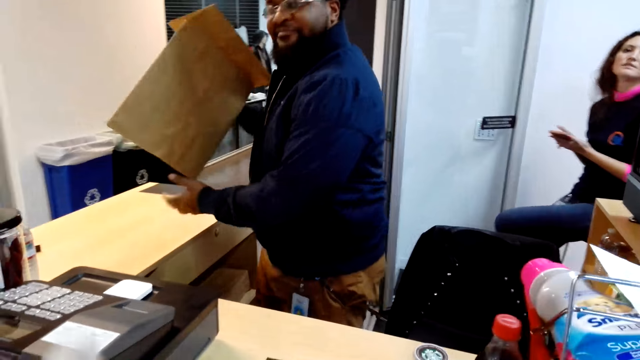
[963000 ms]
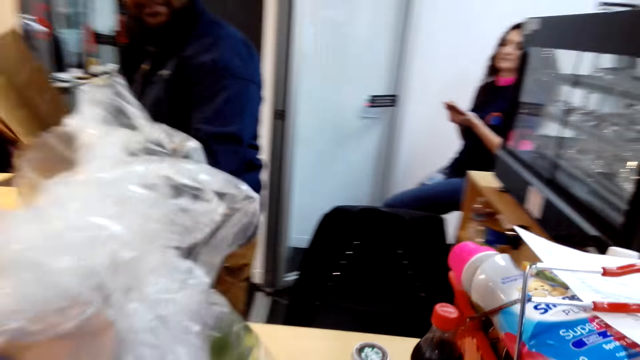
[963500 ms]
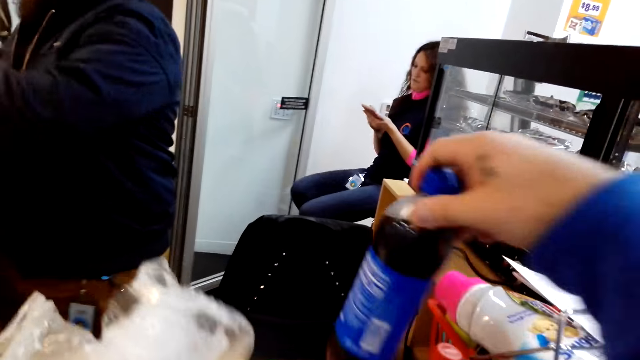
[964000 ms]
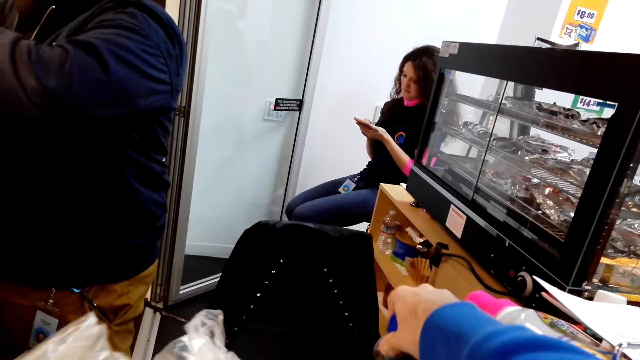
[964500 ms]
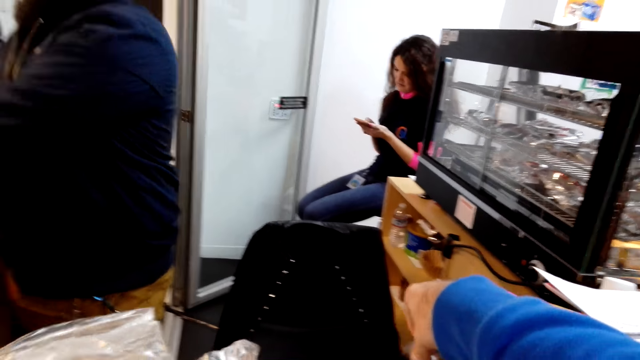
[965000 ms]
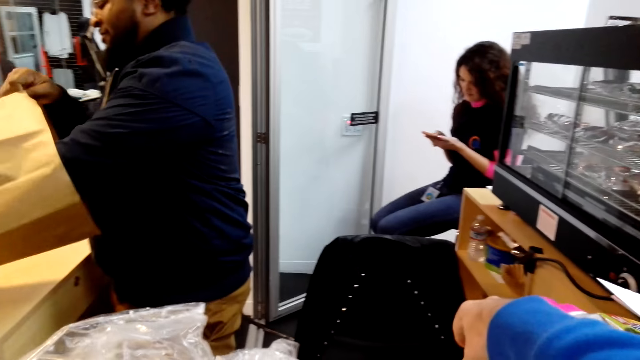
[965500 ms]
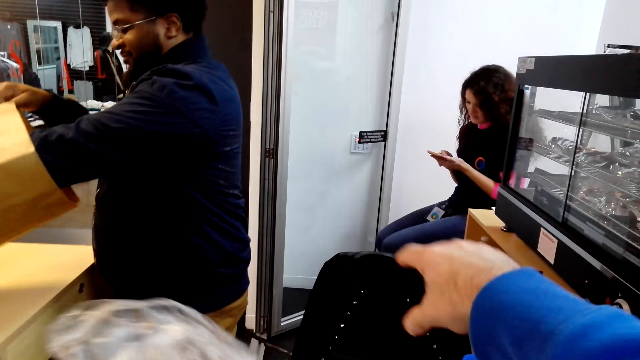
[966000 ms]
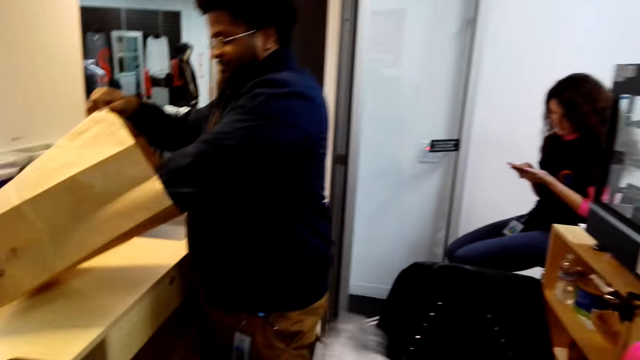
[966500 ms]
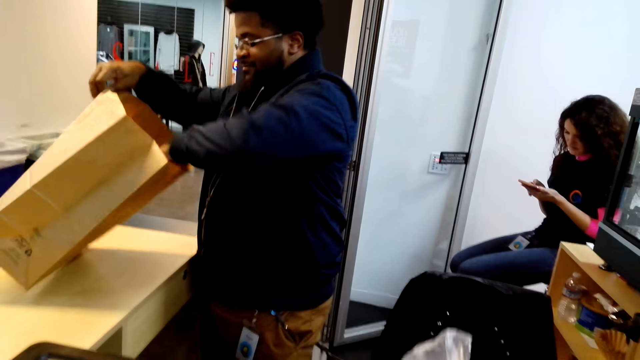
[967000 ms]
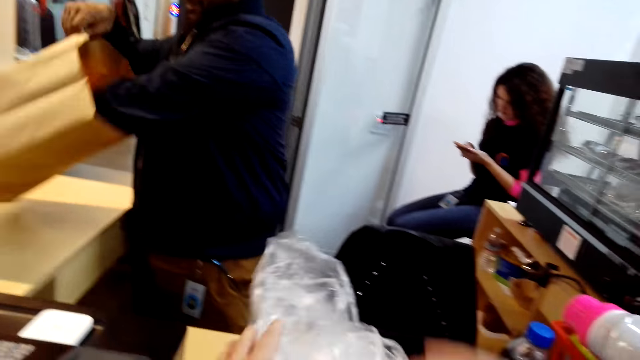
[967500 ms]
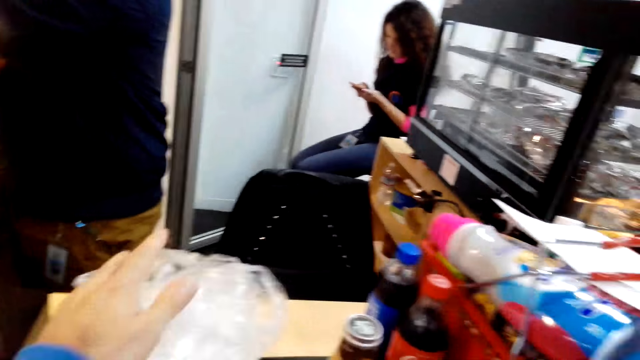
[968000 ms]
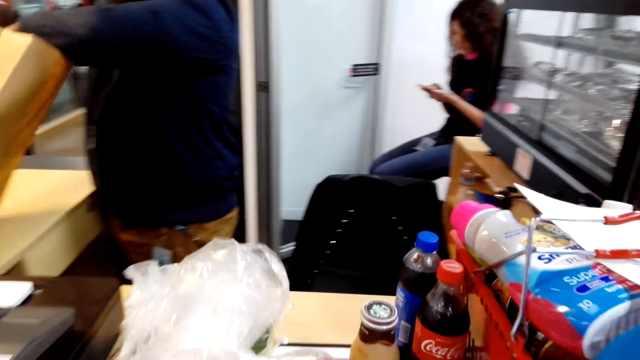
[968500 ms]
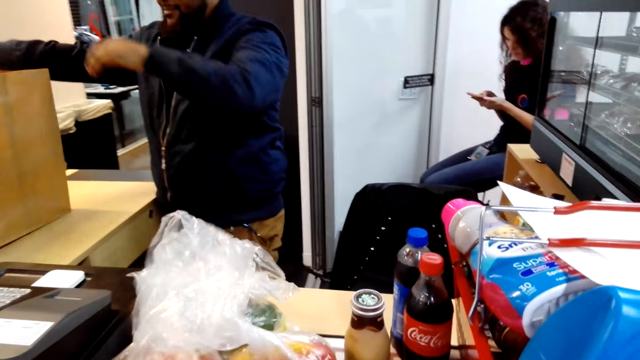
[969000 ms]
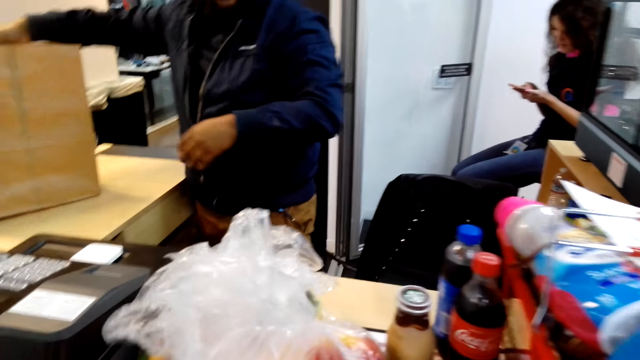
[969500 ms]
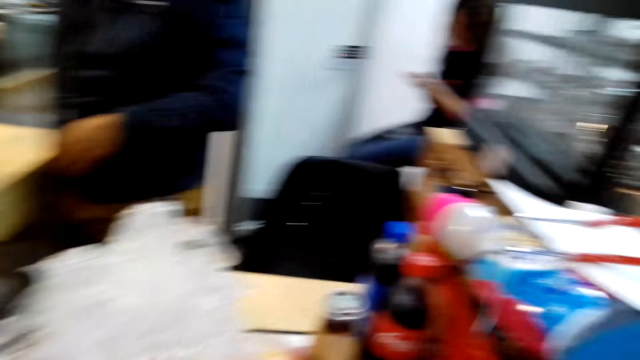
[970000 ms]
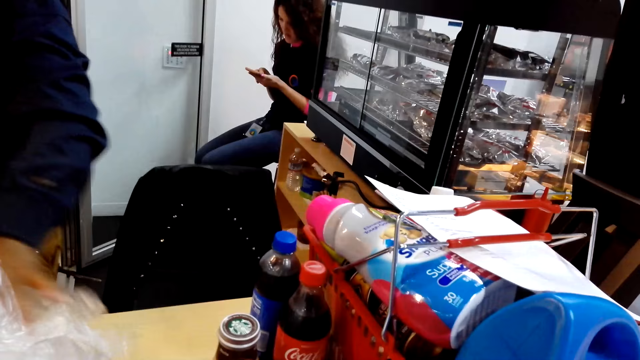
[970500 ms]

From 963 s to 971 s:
The camera wearer places another drink on the counter. A man takes a carrier bag. The camera wearer talks to the man. They put another drink on the counter. The man opens the carrier bag. The man unfolds the paper. The camera wearer talks to the man.

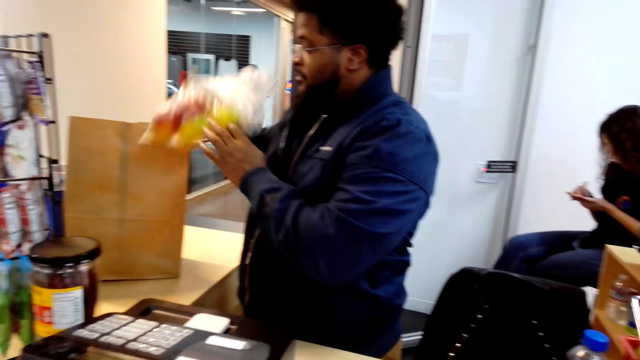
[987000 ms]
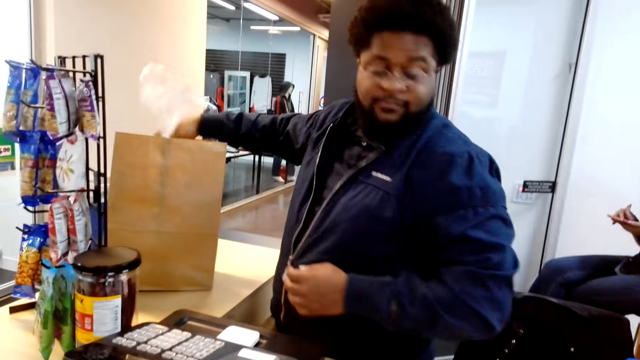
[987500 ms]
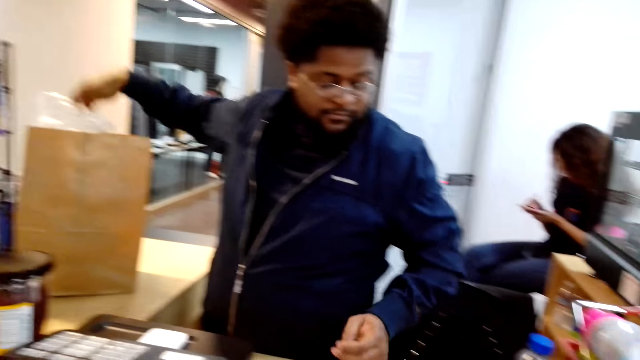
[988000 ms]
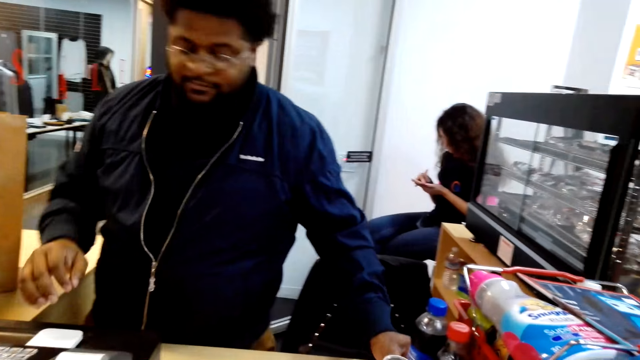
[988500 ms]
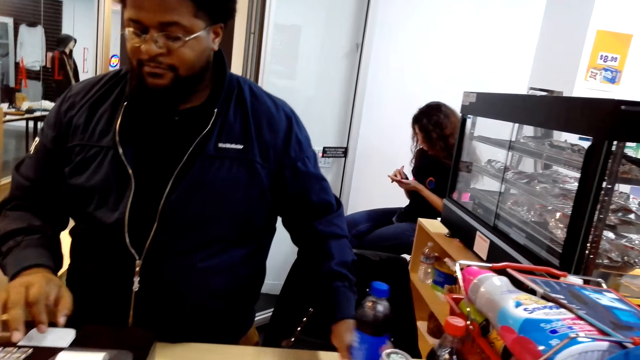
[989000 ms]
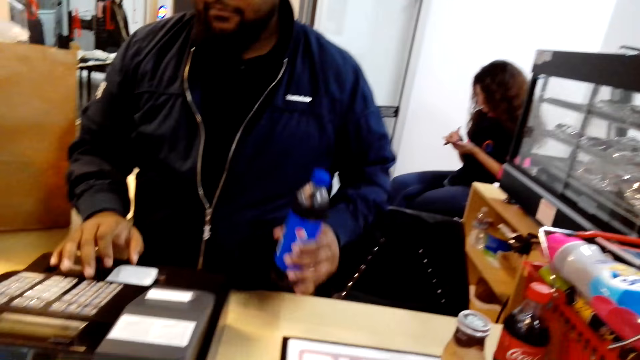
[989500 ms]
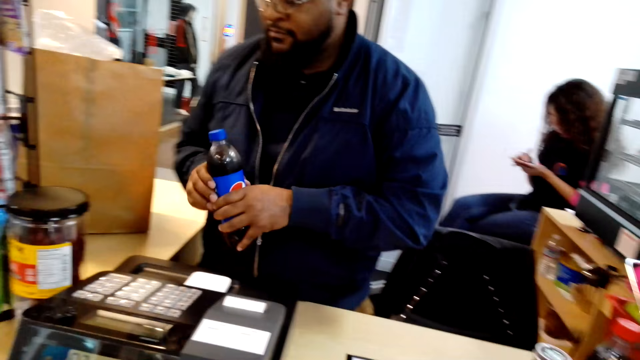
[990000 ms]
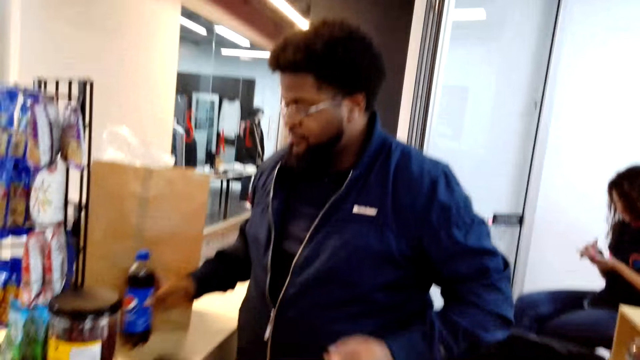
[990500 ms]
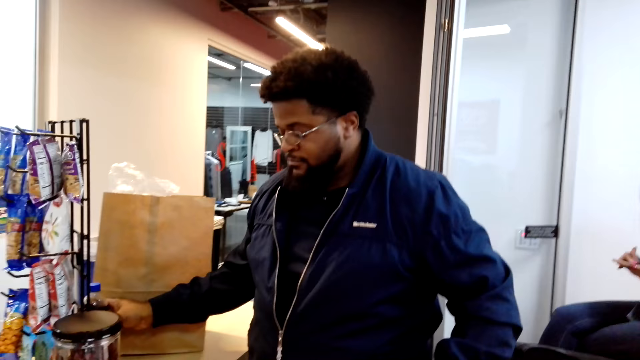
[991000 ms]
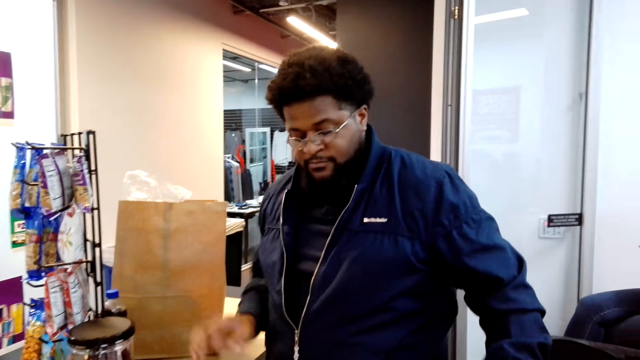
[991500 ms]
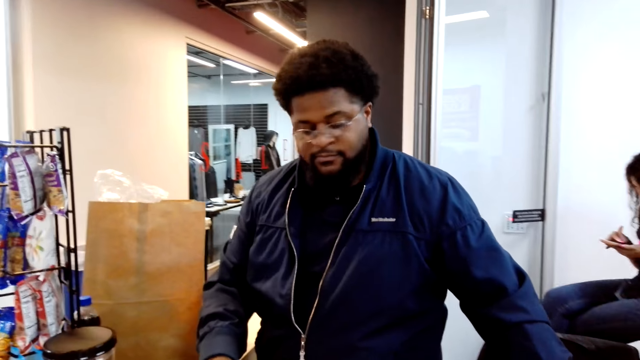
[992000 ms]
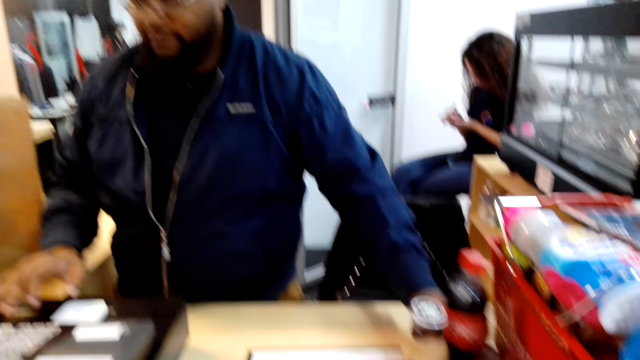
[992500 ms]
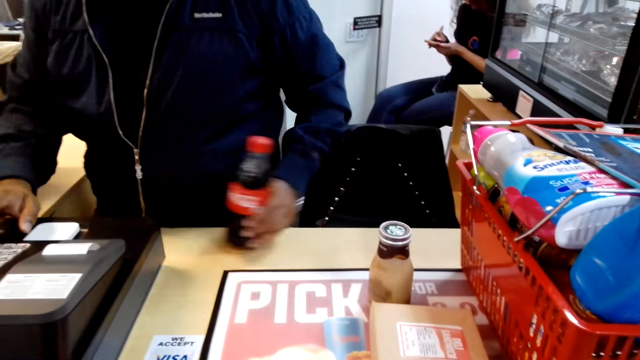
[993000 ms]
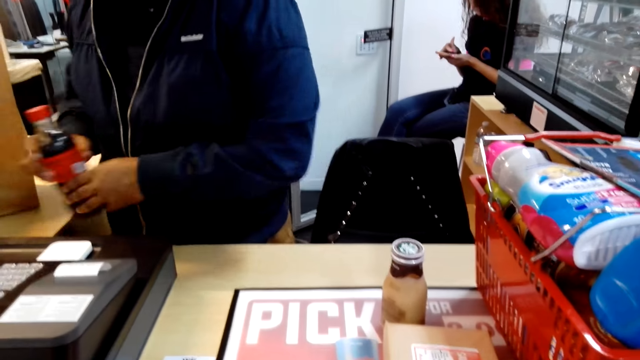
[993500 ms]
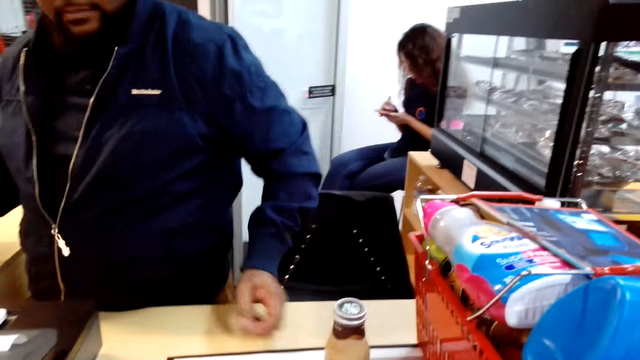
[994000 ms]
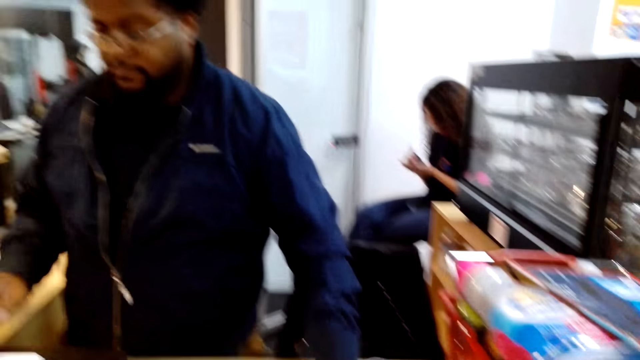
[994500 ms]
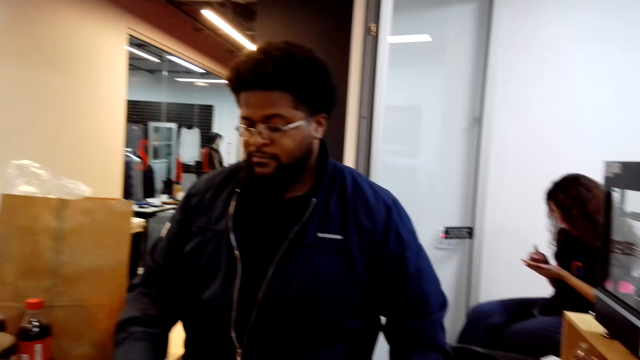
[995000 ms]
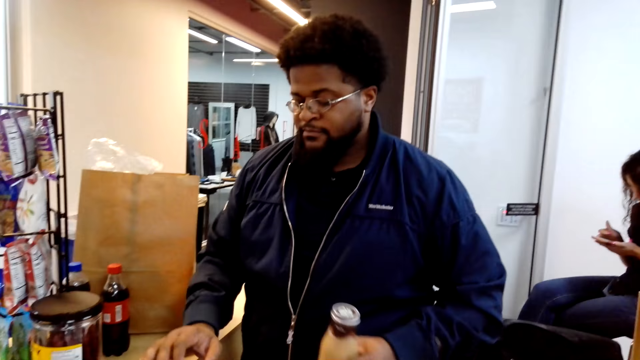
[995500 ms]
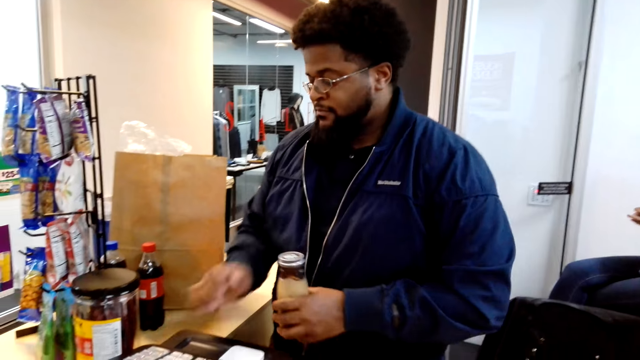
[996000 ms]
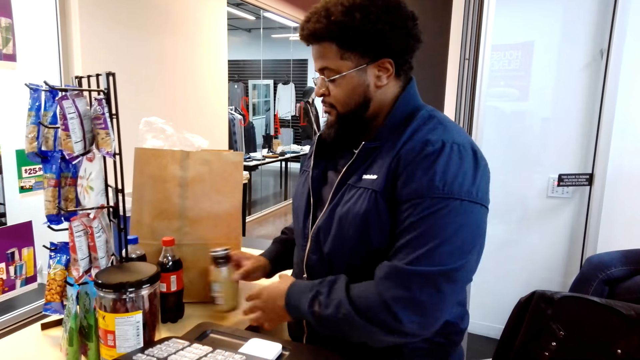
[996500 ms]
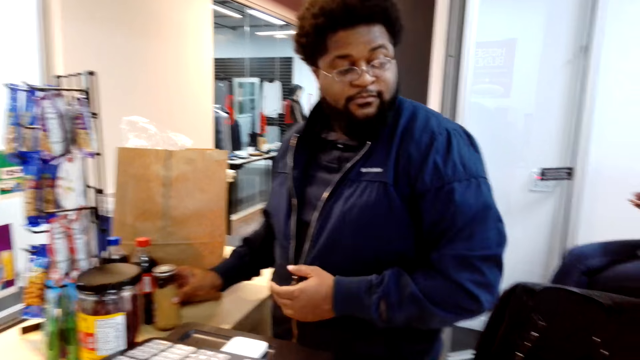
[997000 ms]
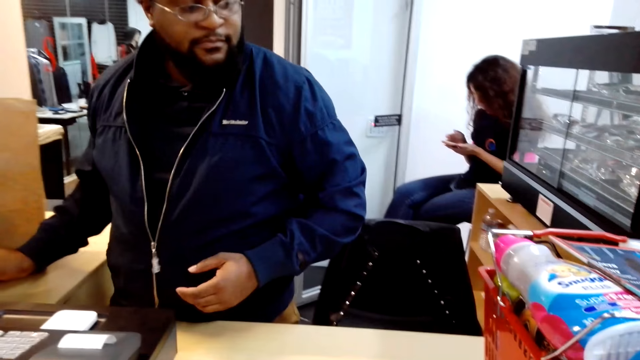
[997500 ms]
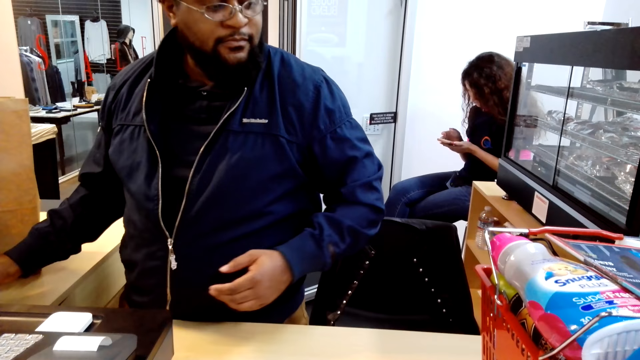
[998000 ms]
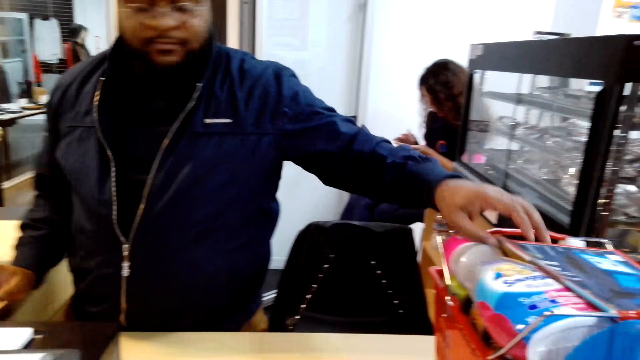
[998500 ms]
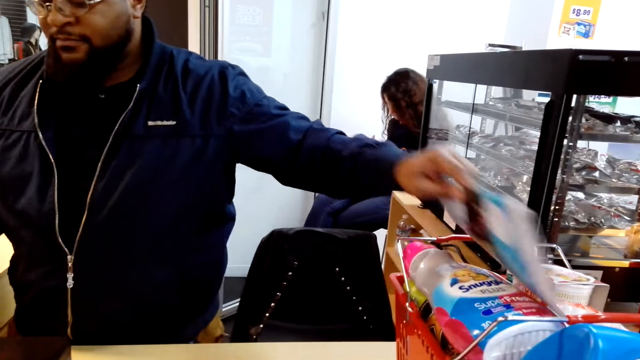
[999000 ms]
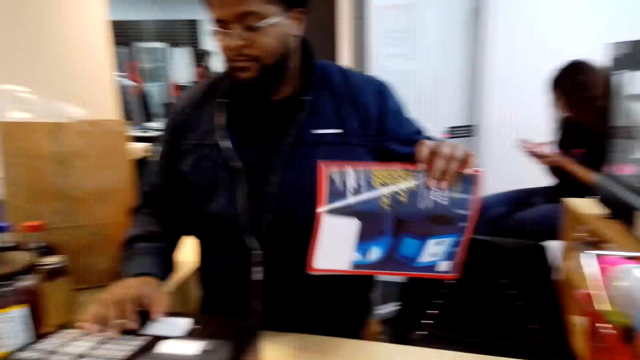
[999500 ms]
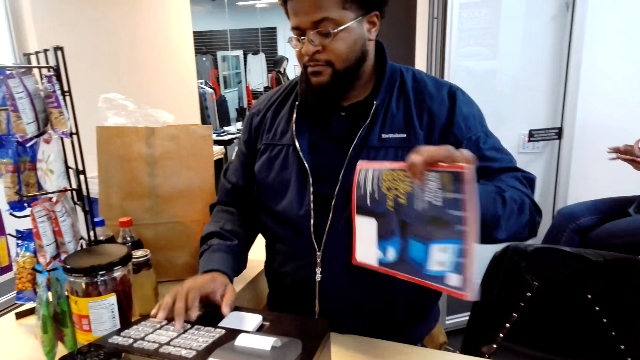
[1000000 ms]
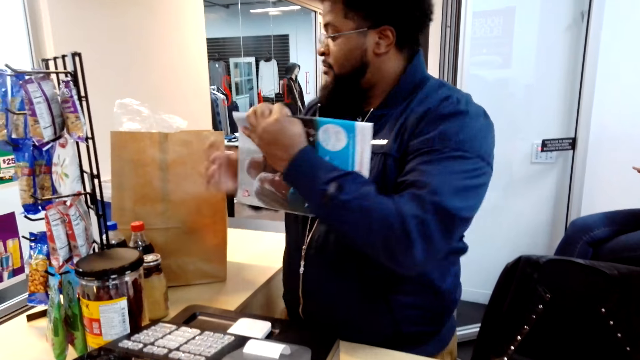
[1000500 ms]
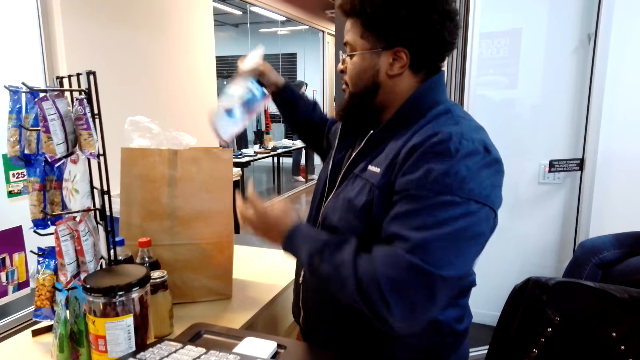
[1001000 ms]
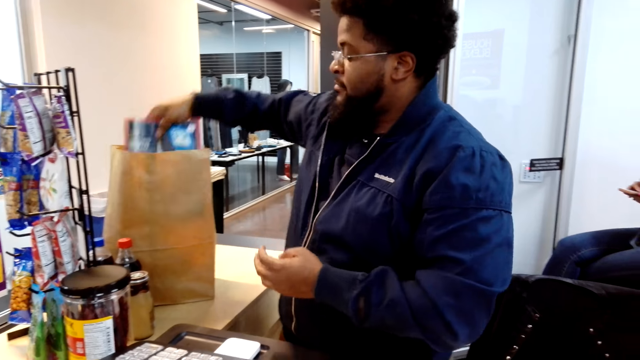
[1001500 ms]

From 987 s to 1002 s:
A man packs fruits in the carrier bag. He takes a soda. He operates the machine. He puts the drink on the counter. He takes another soda. He takes another drink. He puts the drink on the counter. He picks the book from the trolley. He holds a magazine.
